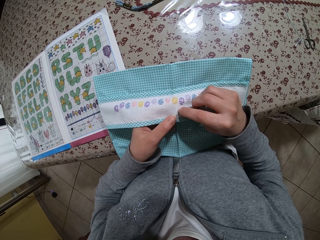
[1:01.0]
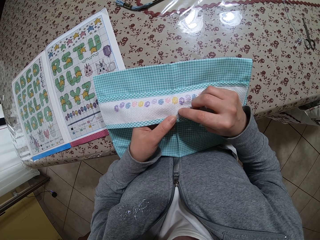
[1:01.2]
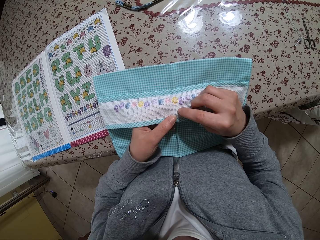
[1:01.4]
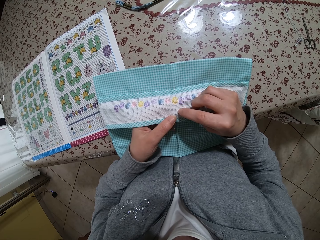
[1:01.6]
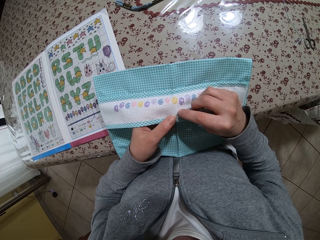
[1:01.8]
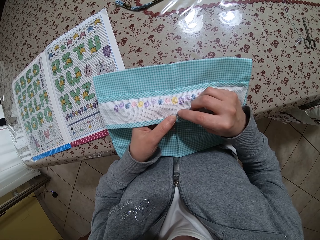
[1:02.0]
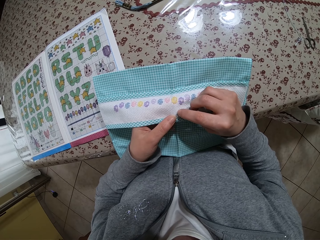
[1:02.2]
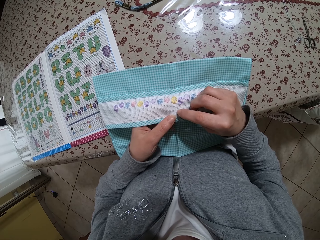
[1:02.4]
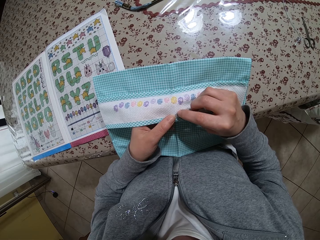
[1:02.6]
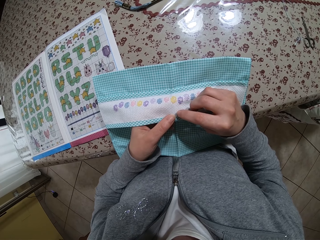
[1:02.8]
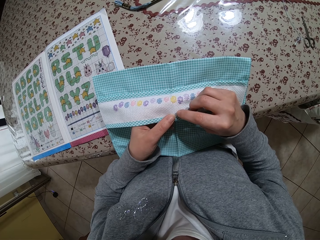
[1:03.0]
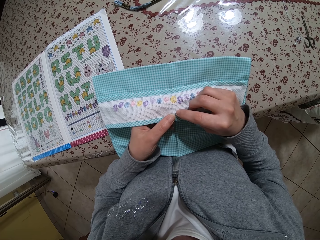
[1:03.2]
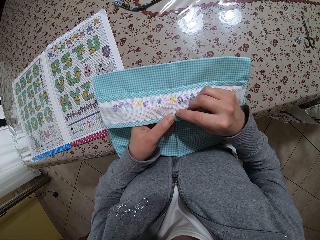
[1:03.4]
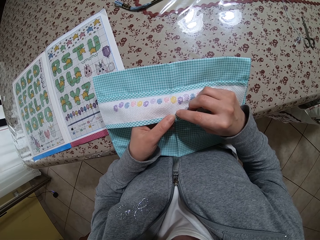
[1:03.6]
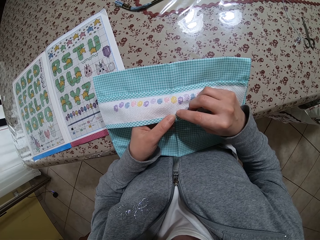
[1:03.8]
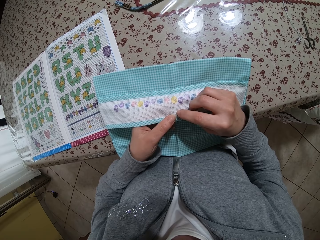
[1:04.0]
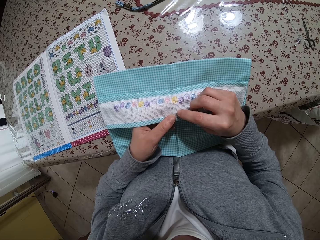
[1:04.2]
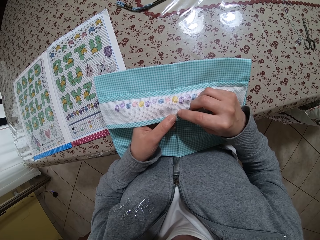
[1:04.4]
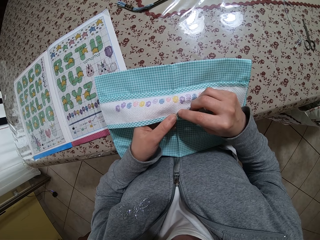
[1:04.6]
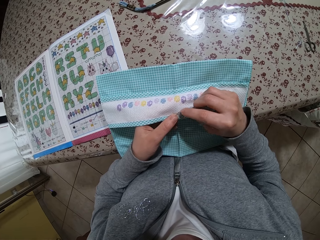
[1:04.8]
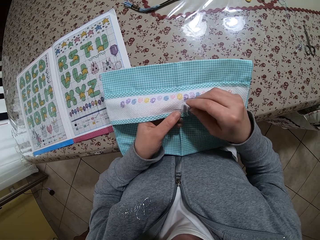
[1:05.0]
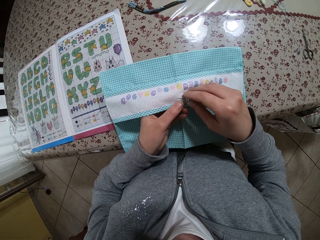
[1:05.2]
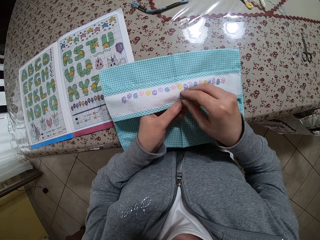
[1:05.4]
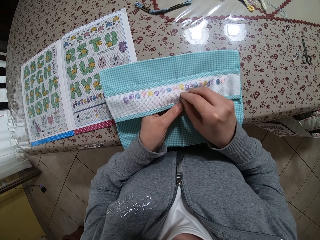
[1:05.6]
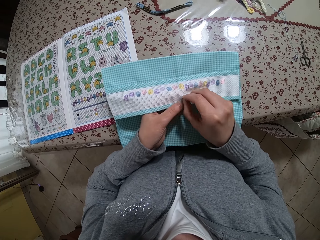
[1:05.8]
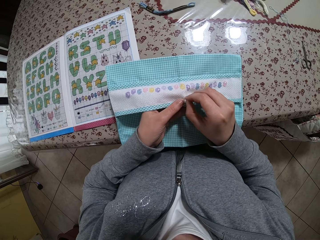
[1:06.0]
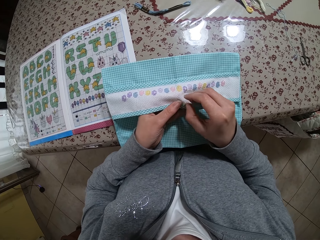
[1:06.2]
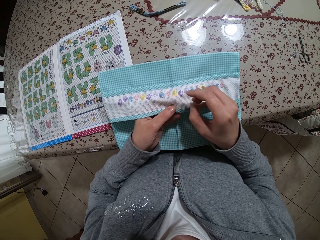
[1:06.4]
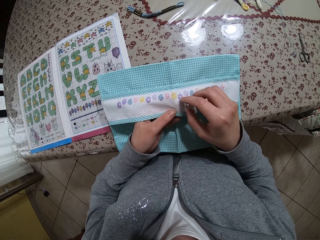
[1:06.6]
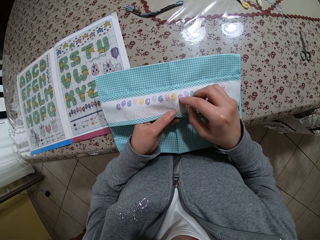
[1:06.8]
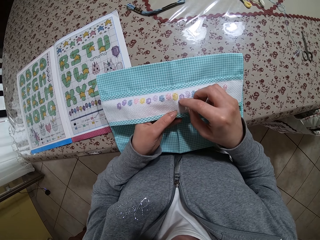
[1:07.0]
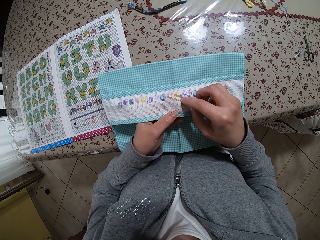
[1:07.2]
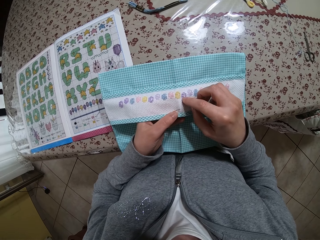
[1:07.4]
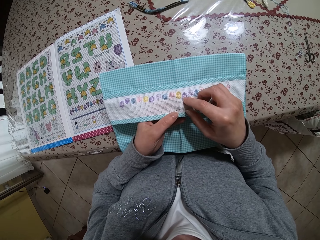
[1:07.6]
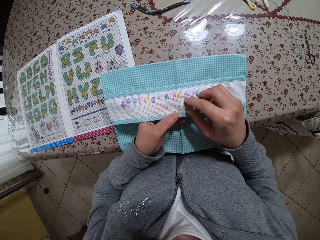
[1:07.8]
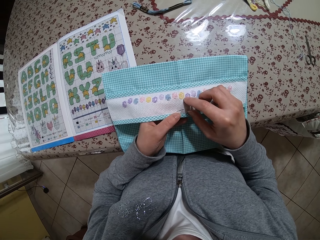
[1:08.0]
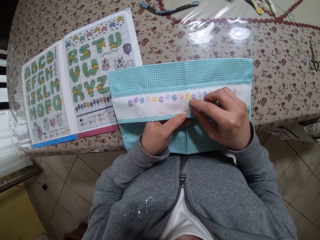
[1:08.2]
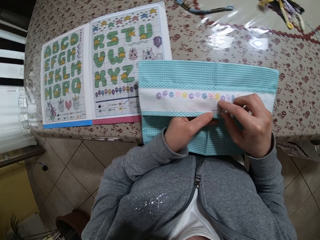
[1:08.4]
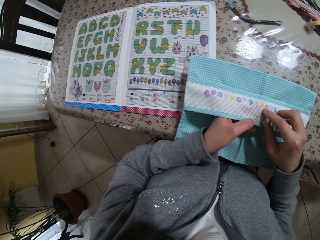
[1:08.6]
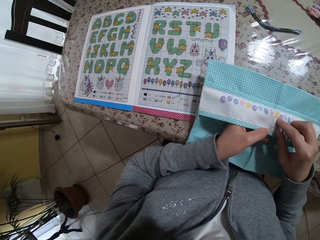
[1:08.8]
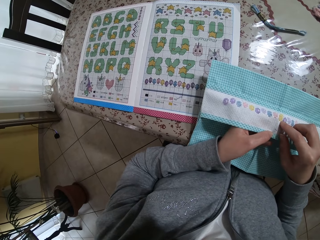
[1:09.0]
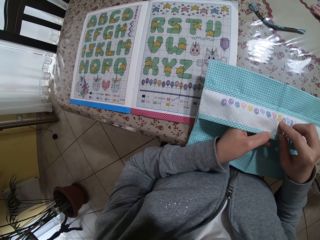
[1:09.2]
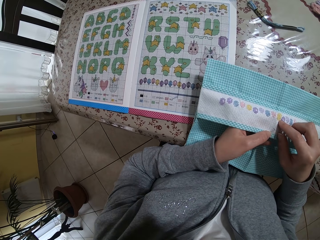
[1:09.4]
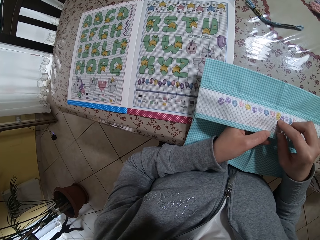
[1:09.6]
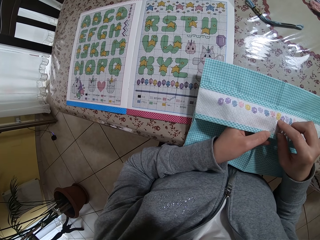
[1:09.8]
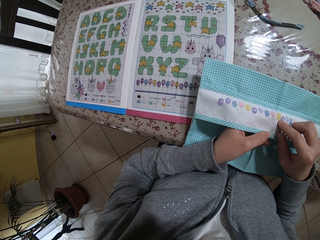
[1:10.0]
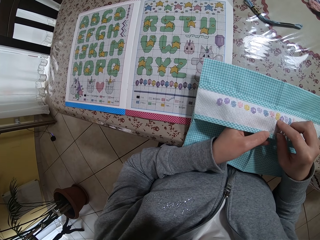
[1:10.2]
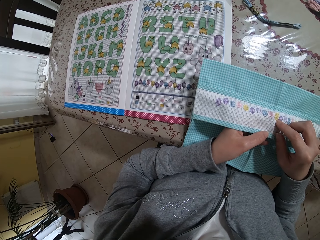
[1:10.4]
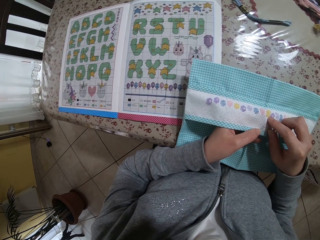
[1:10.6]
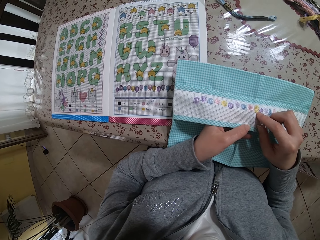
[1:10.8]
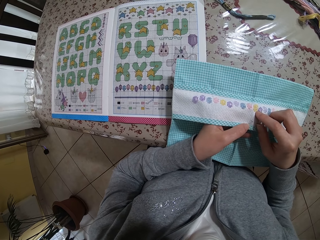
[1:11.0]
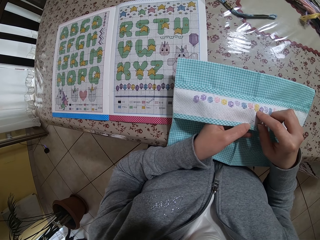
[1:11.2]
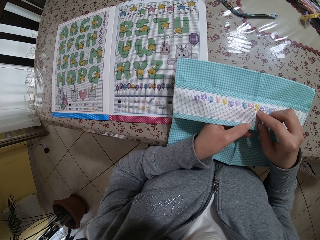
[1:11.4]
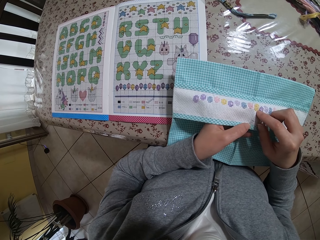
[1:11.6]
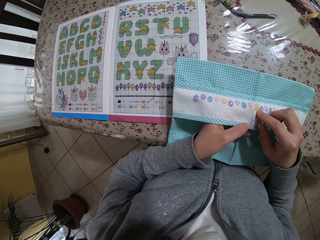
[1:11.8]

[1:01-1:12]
The camera wearer pulls the needle in the purse or fabric with her right hand. She counts the boxes on the fabric. She touches the purse with her right hand.

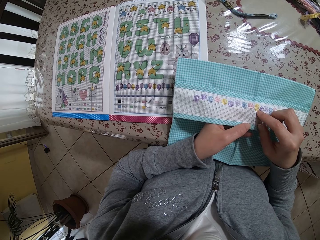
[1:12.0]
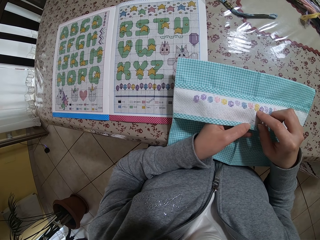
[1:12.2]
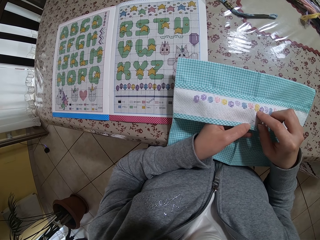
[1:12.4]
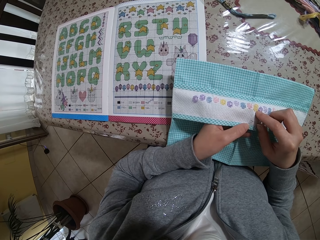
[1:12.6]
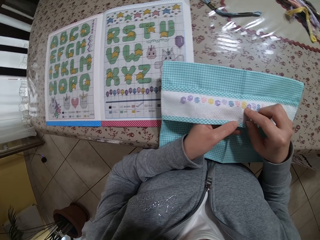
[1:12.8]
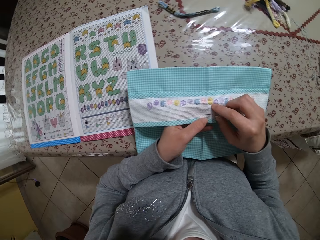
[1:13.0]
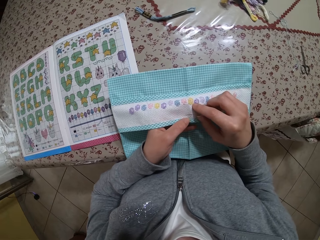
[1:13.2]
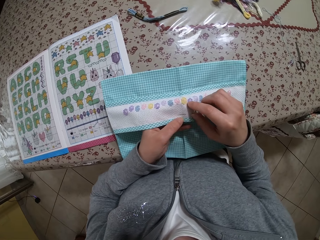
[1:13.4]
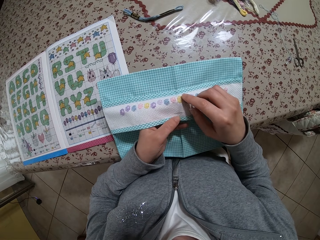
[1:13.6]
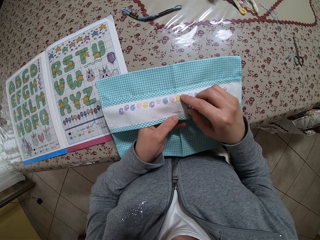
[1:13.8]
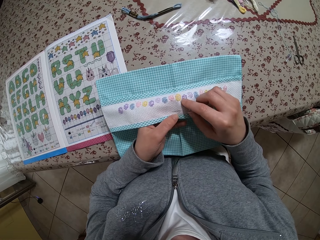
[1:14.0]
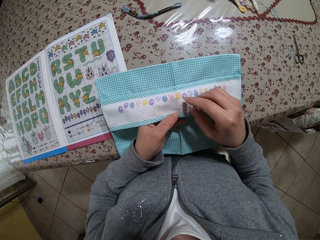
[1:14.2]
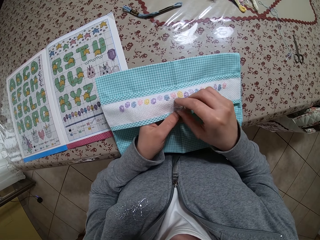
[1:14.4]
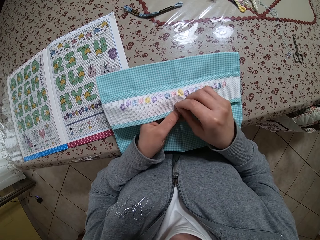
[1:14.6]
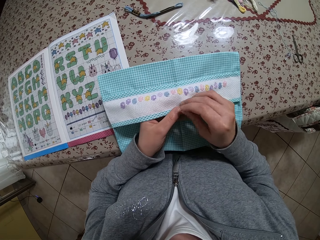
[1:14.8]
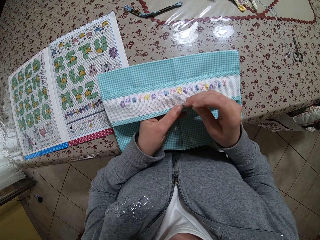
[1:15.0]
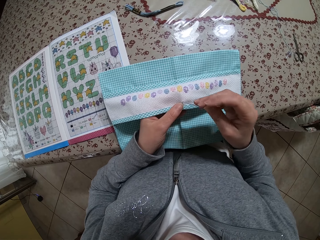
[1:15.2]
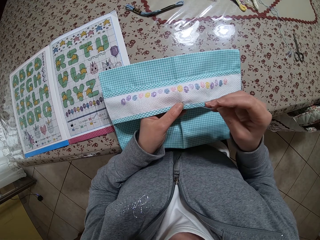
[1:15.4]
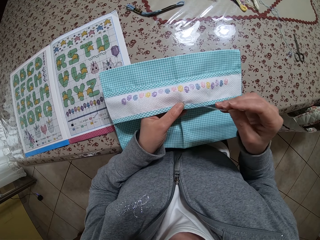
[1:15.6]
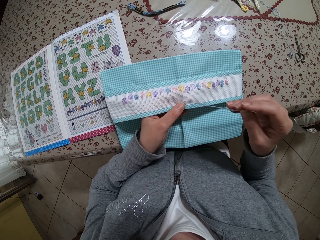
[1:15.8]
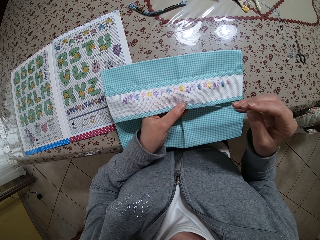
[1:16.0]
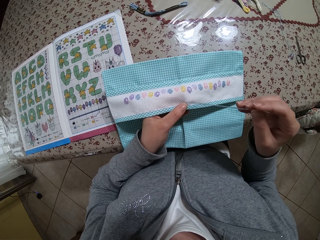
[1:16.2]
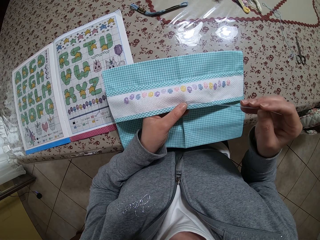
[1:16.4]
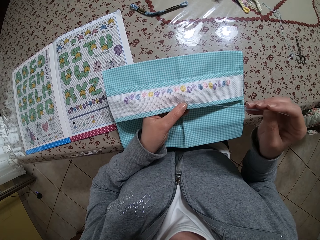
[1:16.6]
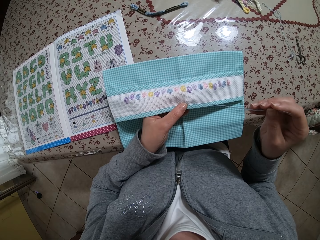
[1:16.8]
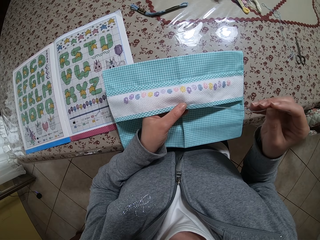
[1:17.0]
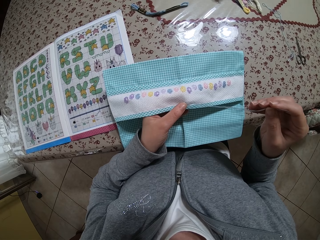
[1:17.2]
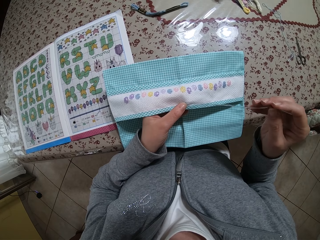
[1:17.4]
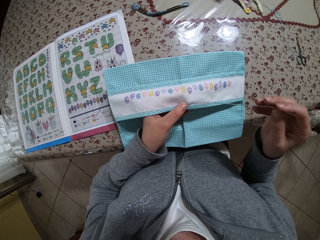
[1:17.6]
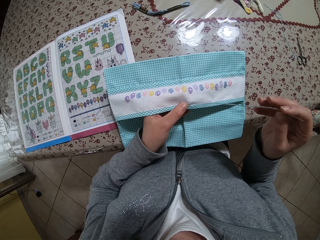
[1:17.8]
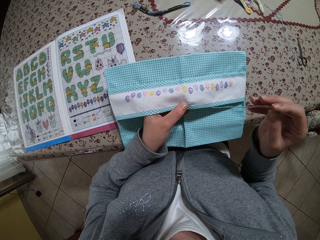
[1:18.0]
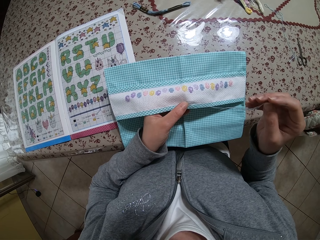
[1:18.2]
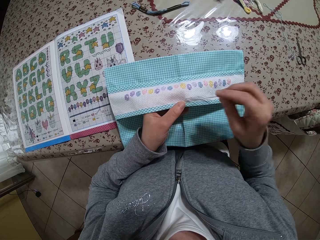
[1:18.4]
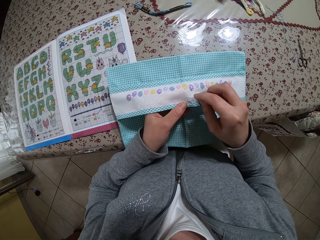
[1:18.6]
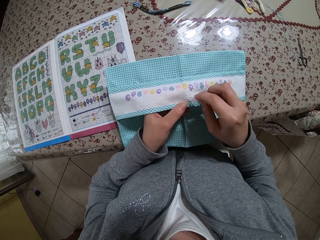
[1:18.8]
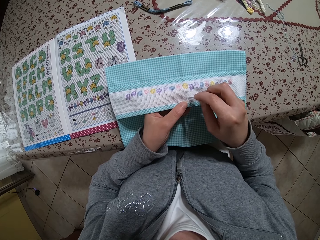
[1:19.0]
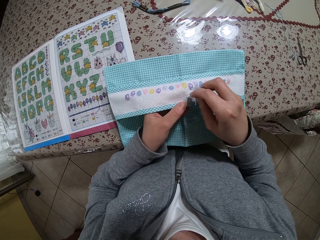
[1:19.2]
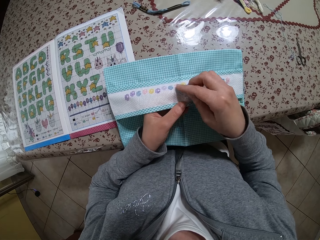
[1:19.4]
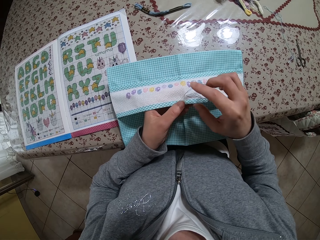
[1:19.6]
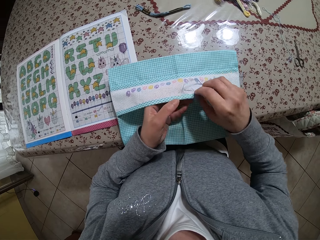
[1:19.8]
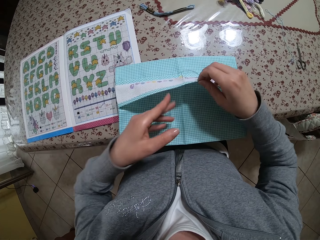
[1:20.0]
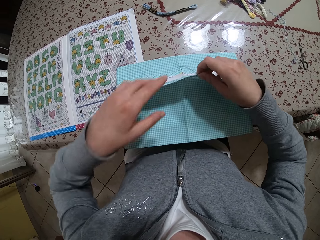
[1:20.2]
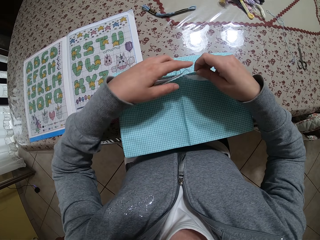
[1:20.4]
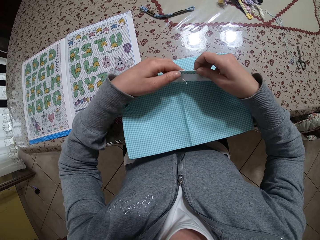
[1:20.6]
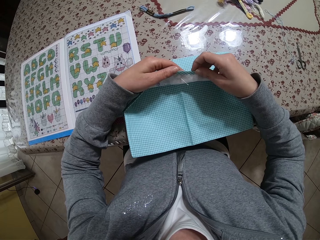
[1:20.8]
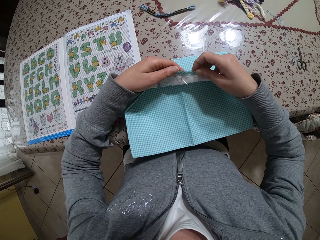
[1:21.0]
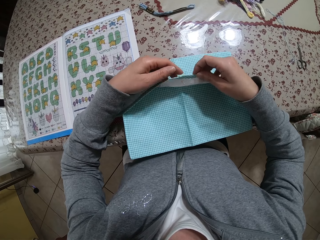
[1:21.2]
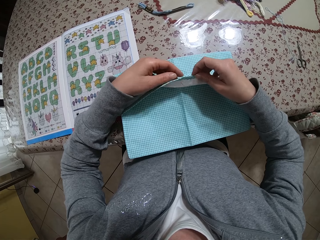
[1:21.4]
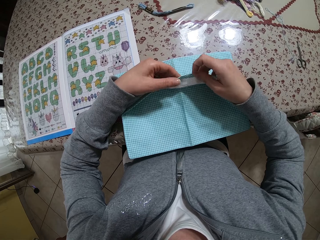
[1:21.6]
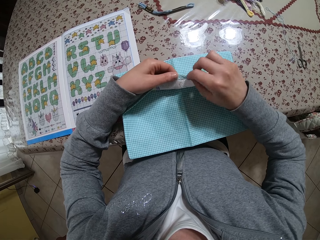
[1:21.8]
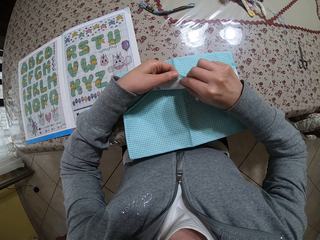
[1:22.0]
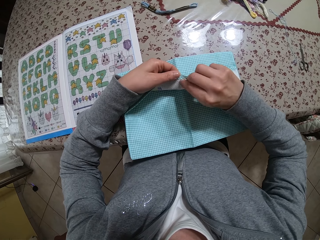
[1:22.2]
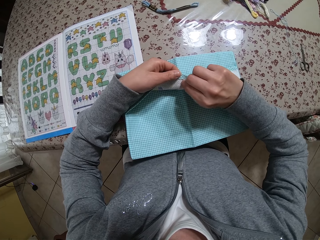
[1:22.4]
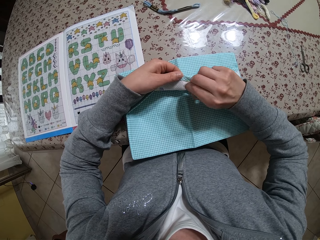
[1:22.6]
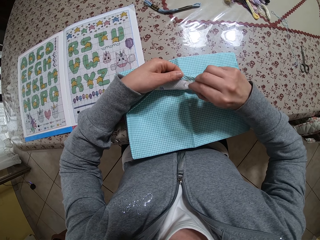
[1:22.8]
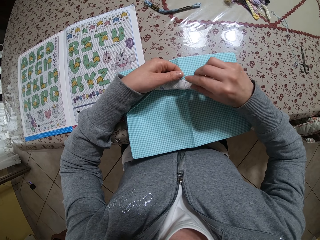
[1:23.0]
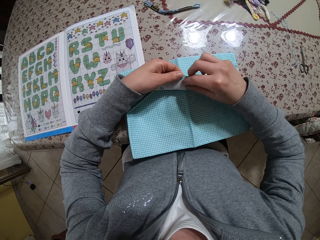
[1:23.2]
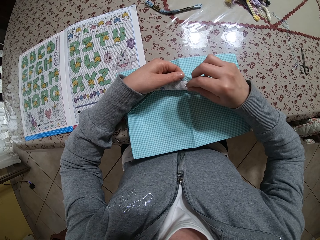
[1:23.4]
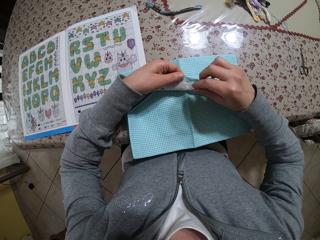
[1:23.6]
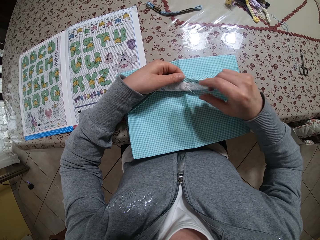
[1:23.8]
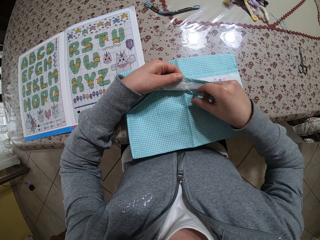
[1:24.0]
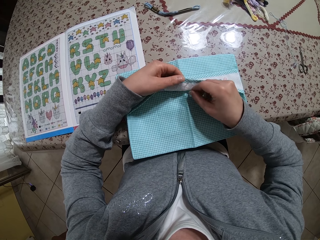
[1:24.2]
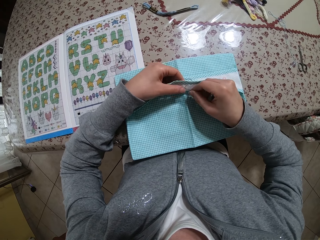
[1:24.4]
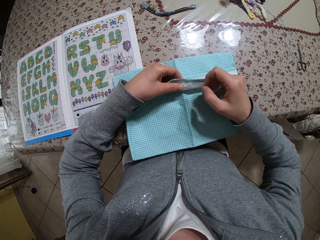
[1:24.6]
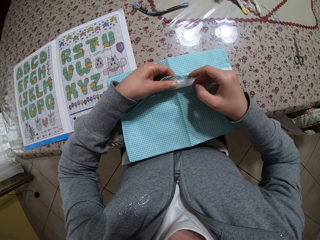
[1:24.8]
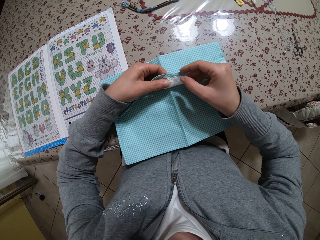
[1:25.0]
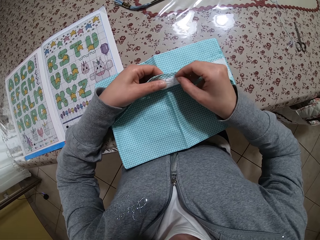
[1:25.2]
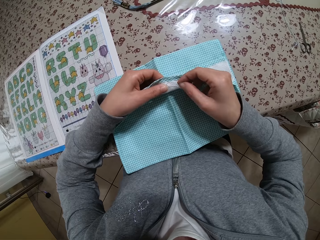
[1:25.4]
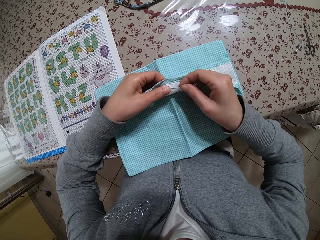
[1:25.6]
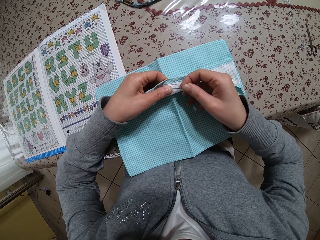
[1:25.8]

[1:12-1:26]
The camera wearer sews the purse with the needle and thread in her right hand. She pulls the needle and thread through the fabric. She knits the fabric.
